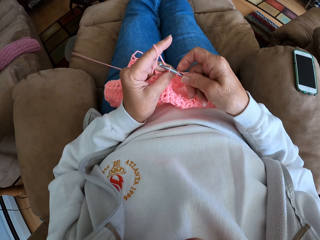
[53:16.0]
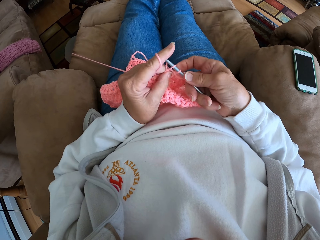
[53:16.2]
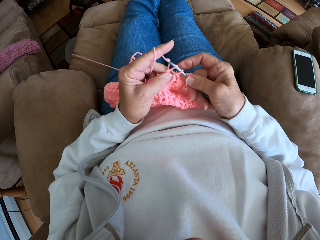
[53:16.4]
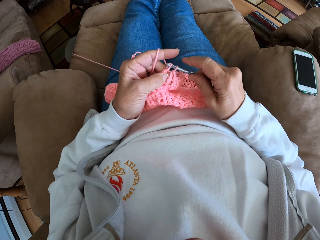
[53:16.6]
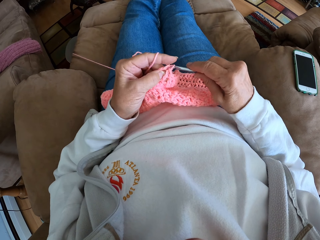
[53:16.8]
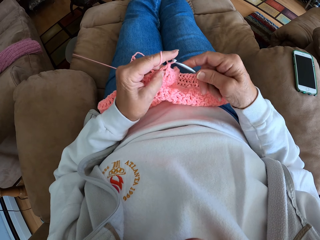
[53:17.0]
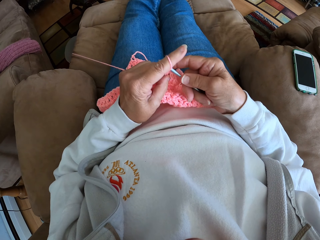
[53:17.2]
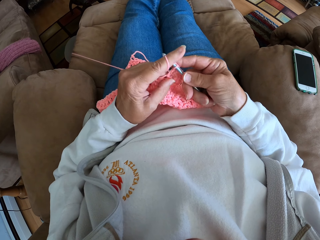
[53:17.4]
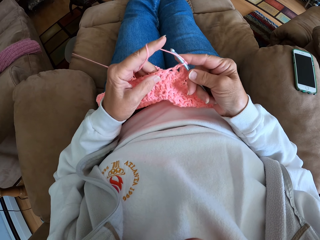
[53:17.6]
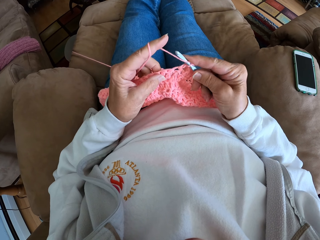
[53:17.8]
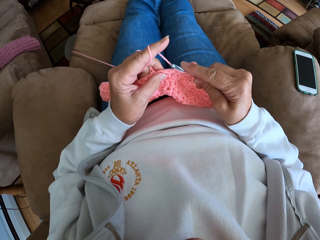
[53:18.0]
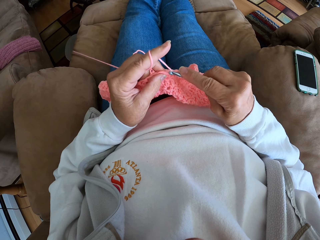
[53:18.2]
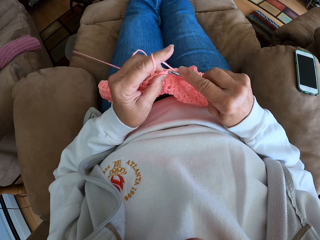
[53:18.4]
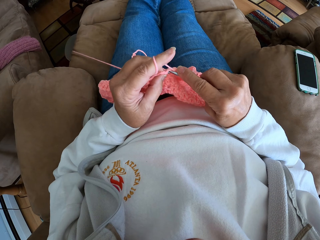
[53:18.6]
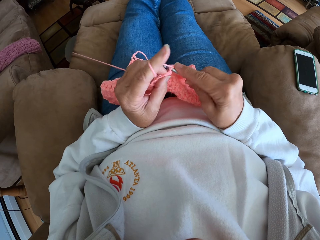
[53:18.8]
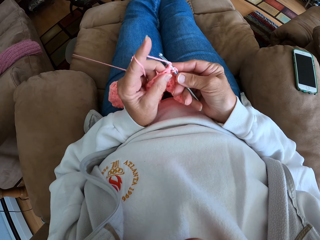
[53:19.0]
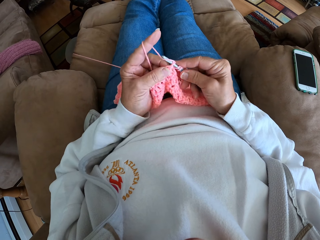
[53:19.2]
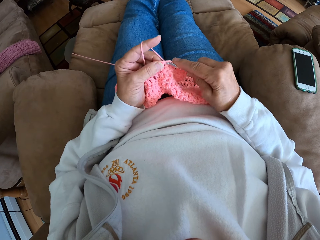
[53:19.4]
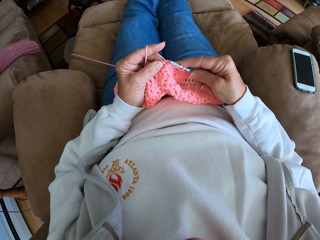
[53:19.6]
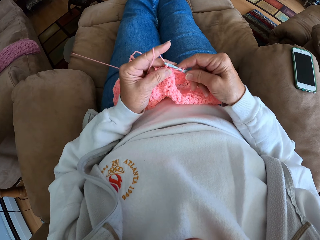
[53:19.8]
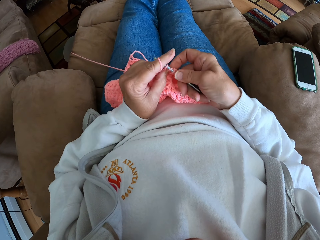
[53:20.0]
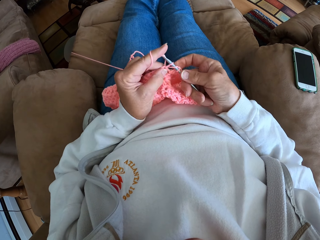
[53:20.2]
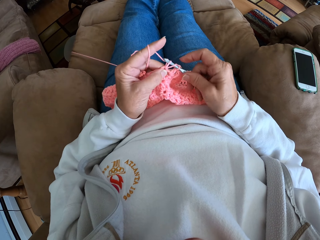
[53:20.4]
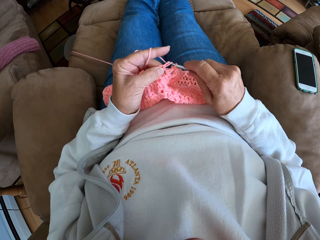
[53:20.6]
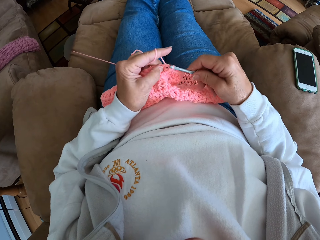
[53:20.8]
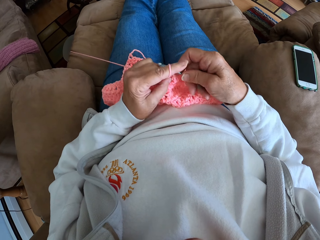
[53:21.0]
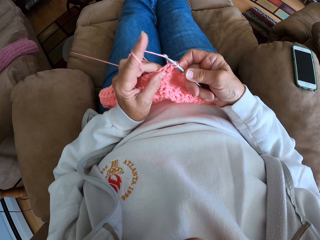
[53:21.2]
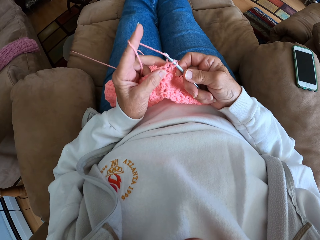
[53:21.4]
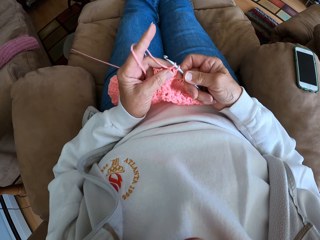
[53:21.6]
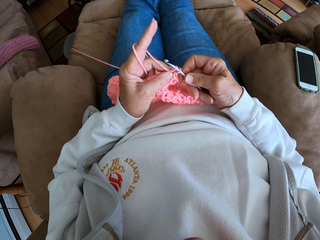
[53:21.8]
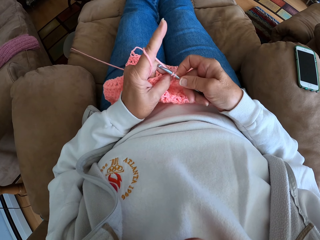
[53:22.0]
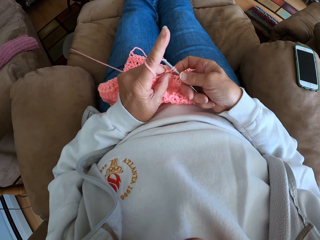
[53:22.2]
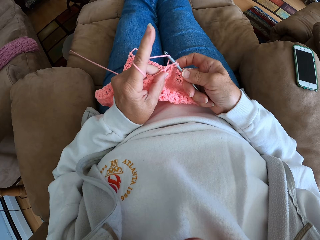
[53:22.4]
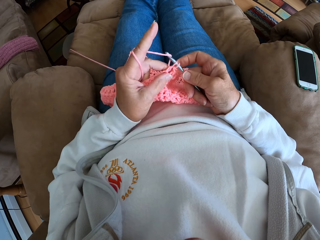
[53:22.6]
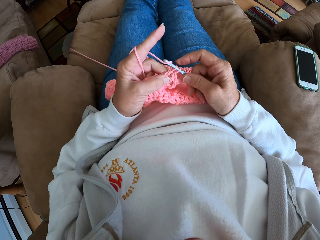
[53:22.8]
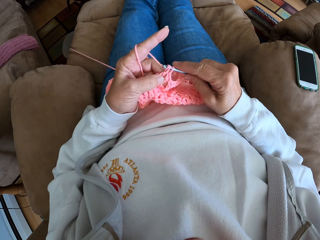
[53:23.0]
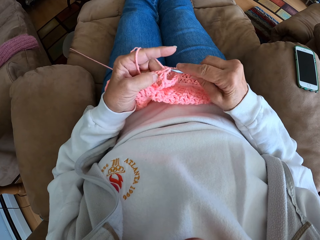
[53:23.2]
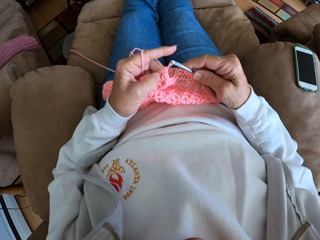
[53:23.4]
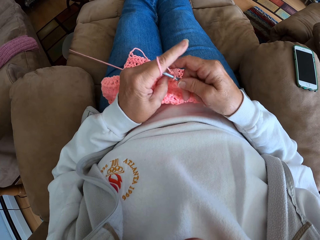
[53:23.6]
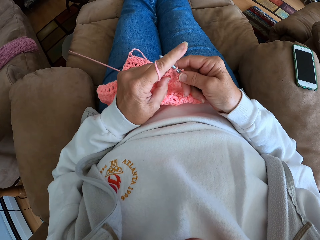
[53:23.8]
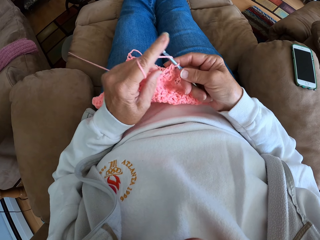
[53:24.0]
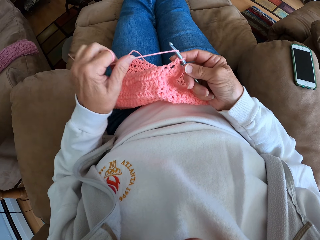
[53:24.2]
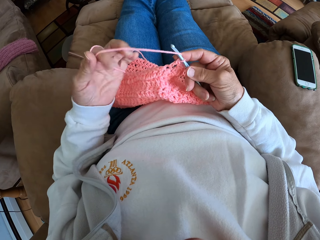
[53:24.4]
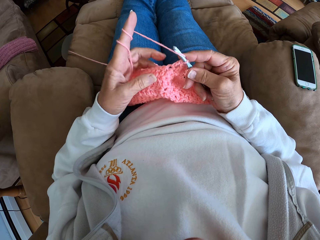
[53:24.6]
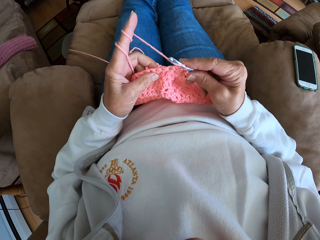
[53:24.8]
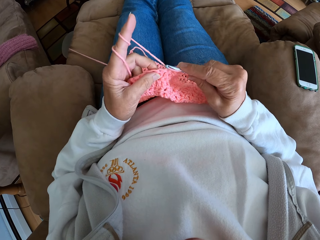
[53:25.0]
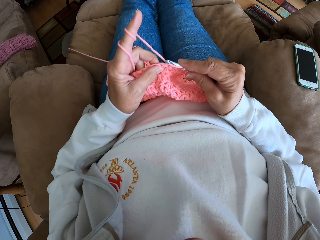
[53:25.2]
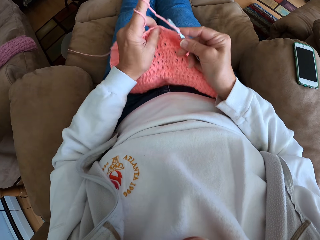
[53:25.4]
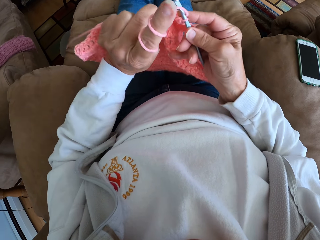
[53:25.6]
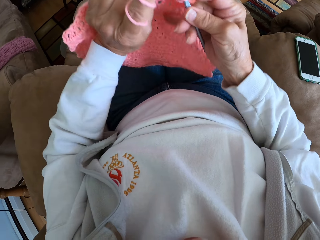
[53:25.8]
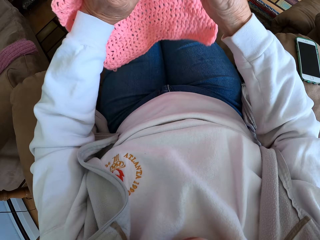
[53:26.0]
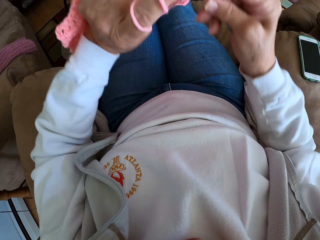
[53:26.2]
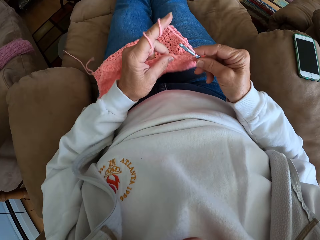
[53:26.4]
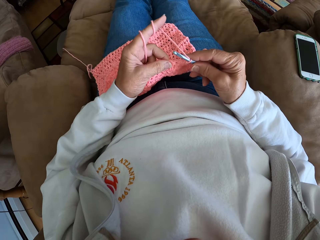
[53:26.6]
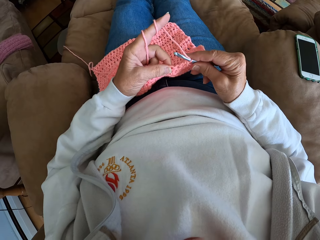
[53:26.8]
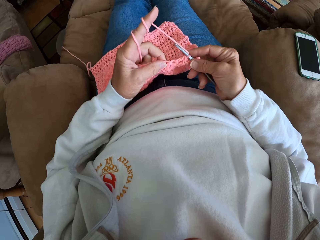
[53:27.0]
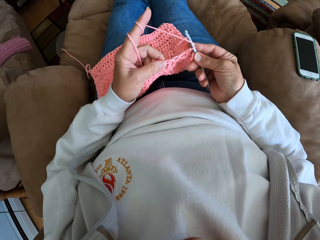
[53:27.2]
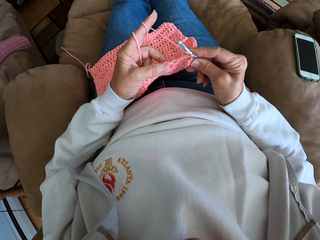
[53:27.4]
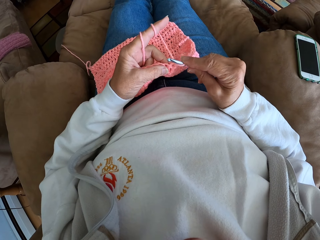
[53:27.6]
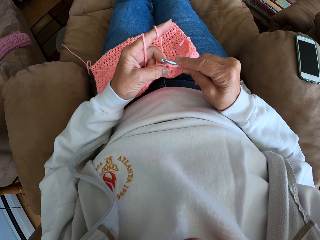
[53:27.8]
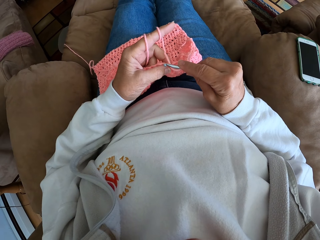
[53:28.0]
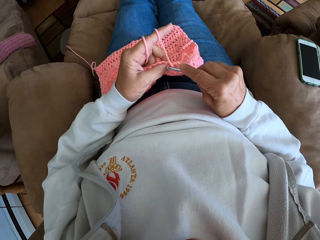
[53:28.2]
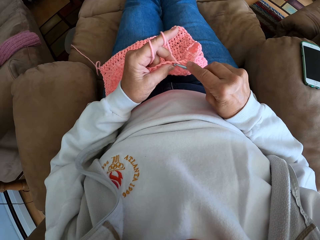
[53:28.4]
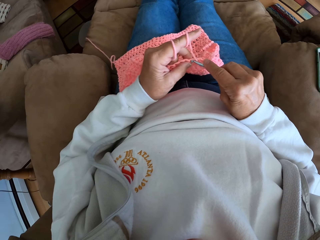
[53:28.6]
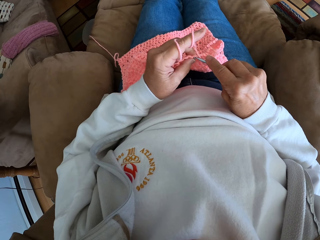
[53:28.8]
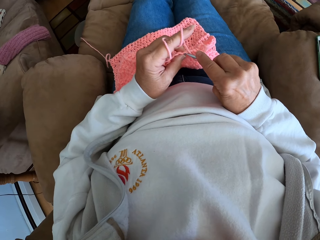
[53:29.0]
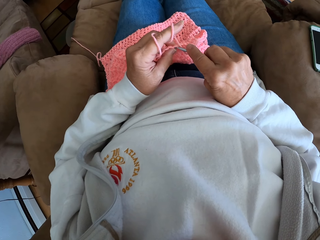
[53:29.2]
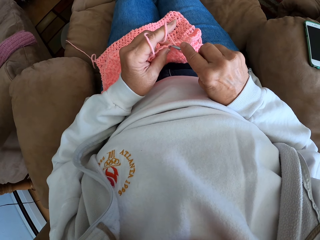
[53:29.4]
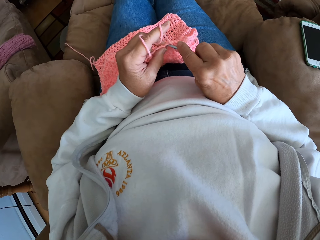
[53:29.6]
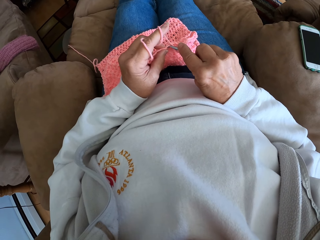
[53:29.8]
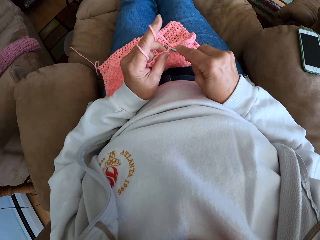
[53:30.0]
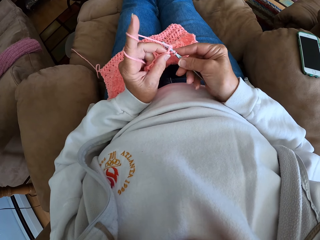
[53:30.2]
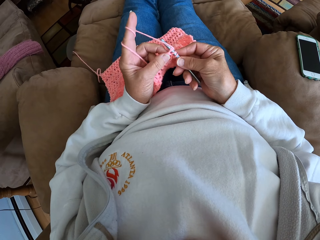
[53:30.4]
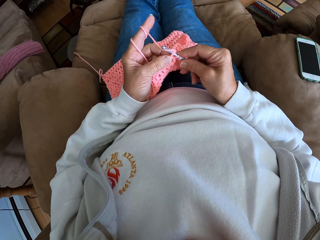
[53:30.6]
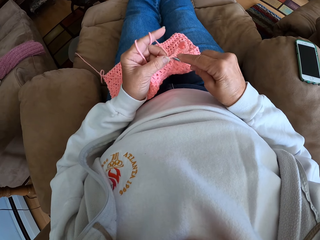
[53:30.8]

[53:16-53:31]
The camera wearer twists the yarn around her left hand again. She adjusts the fabric on her lap. She lifts the garment from her lap. She continues crocheting with the yarn.

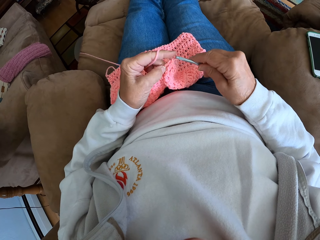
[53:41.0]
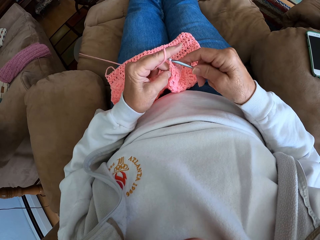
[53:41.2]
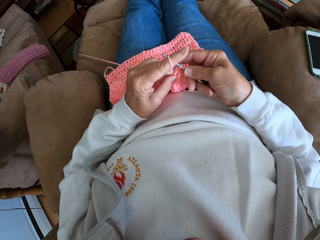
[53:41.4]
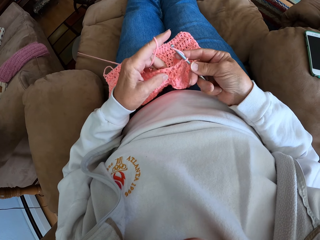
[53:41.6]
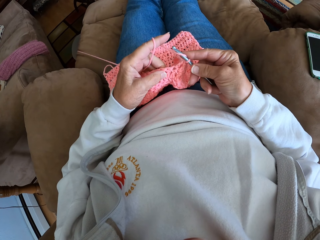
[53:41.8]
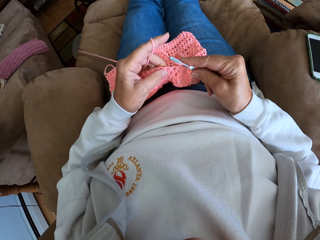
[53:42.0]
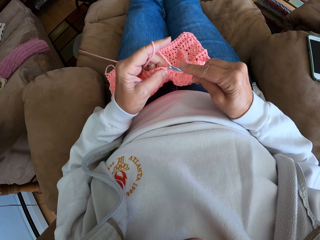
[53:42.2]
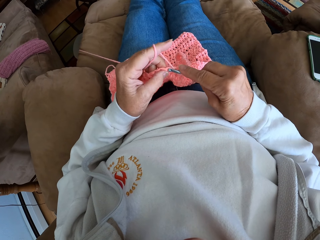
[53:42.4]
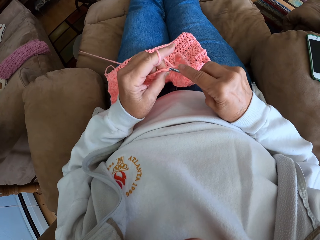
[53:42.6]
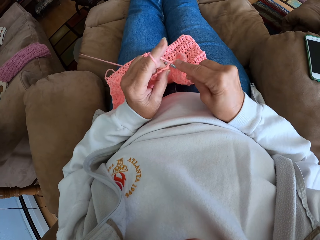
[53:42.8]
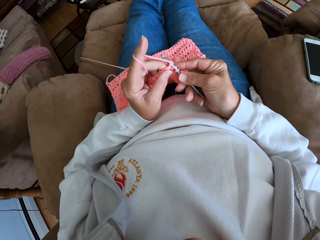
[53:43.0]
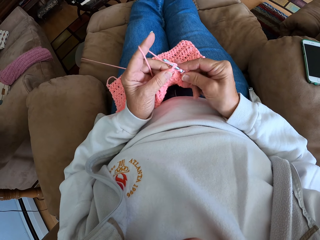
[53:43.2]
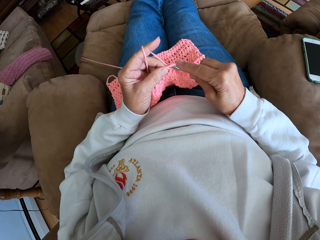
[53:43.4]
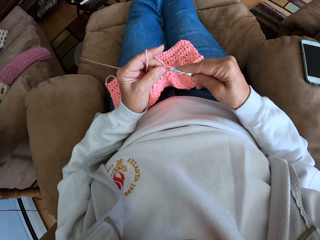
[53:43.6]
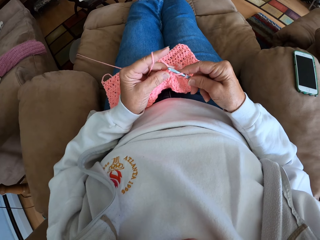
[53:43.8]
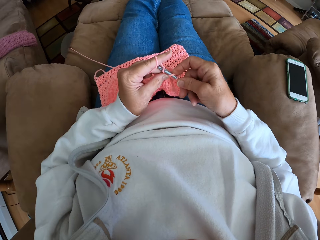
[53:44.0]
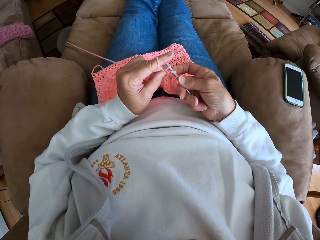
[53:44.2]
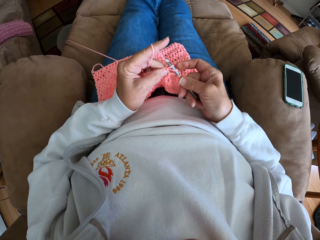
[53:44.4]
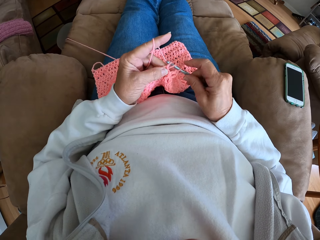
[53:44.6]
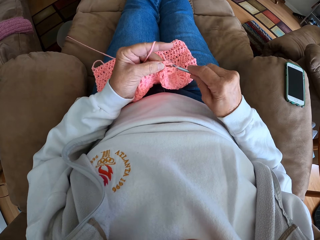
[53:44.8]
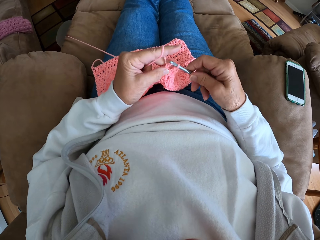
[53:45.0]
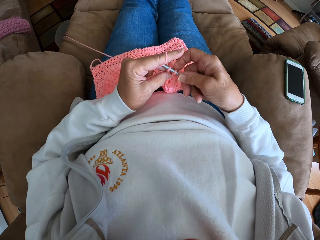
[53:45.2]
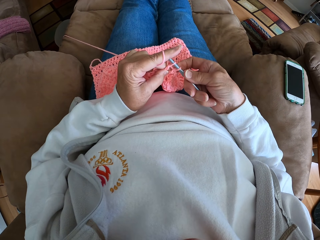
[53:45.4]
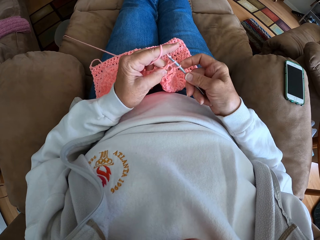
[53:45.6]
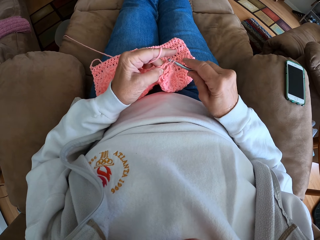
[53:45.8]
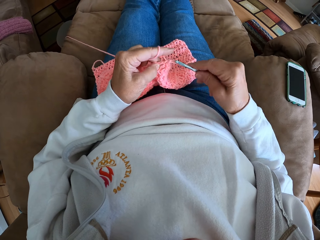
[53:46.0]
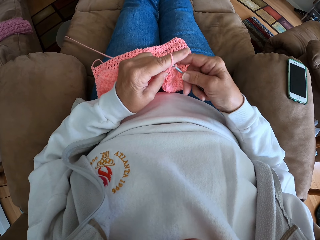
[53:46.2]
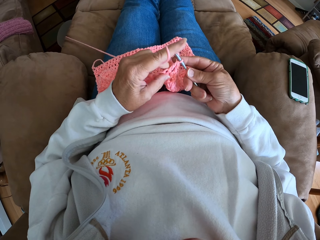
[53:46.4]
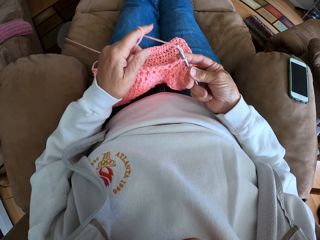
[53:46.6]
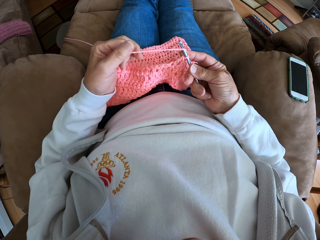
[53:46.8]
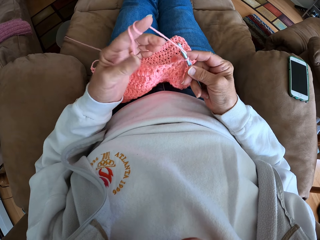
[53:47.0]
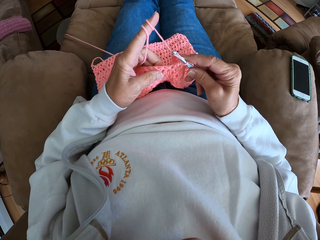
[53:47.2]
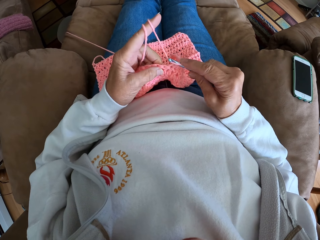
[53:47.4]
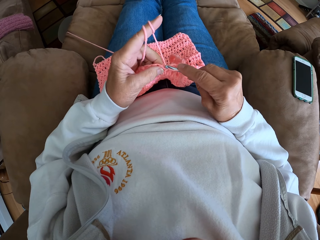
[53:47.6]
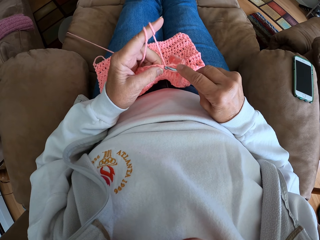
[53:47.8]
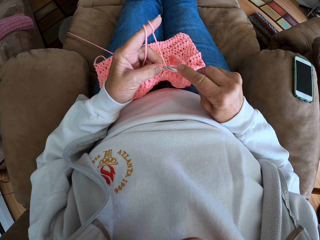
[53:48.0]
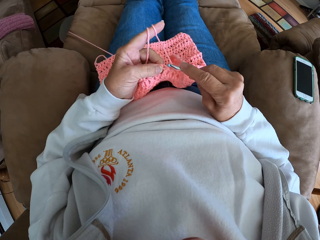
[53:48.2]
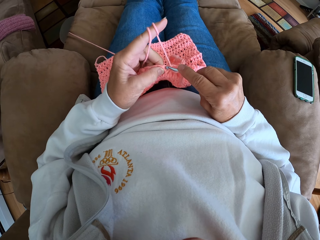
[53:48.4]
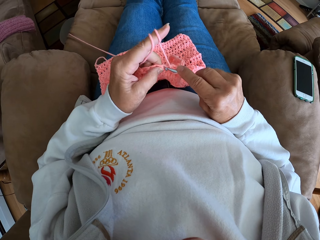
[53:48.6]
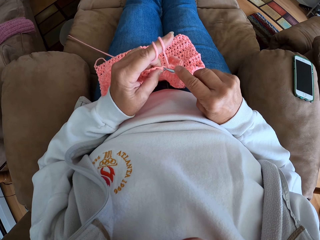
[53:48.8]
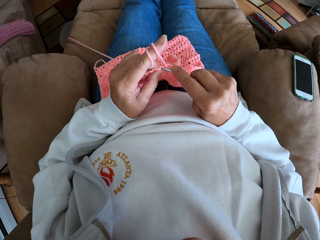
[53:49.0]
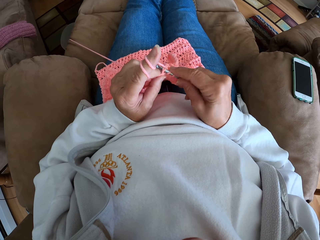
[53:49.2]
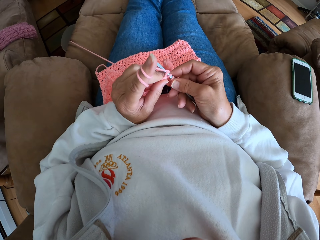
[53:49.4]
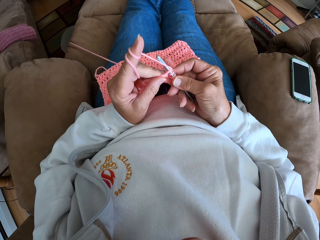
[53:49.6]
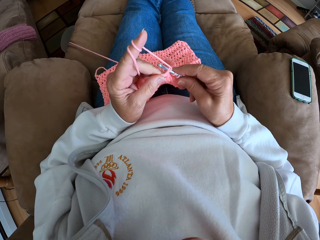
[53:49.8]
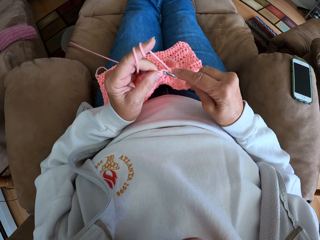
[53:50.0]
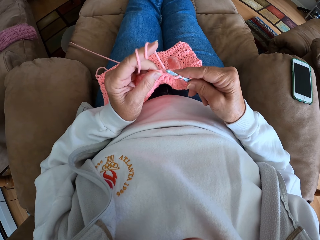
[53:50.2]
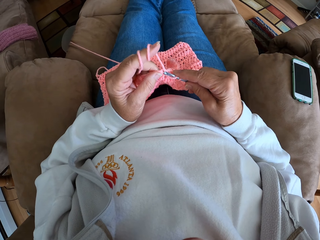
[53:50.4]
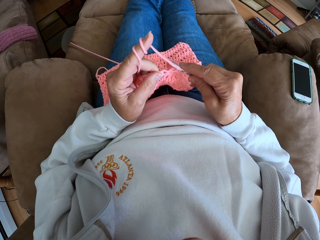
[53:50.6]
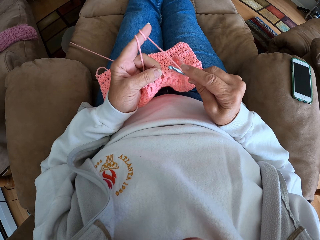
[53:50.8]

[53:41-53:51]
The camera wearer twists the yarn around her left hand again. She continues crocheting with the yarn.
